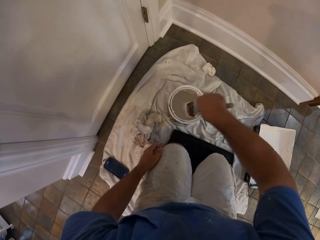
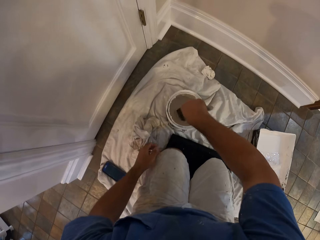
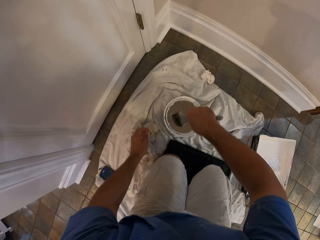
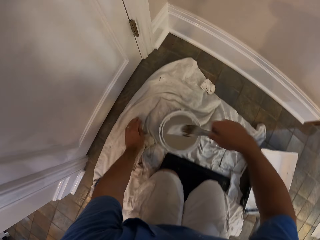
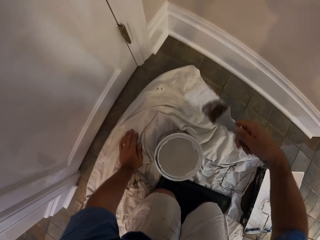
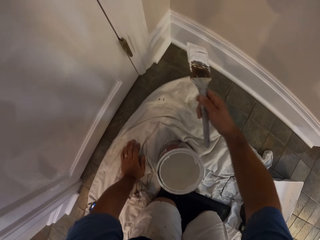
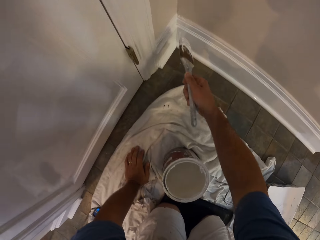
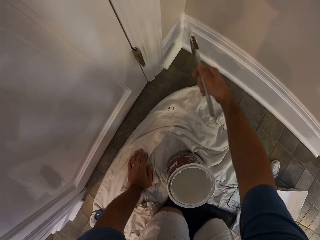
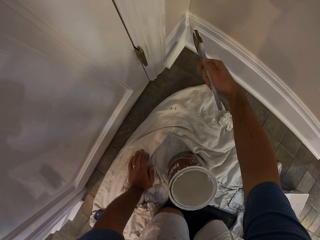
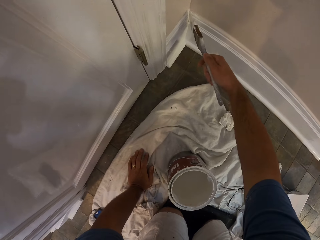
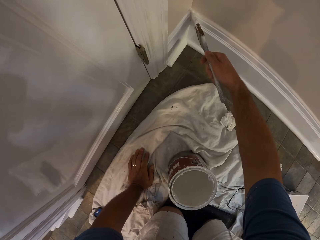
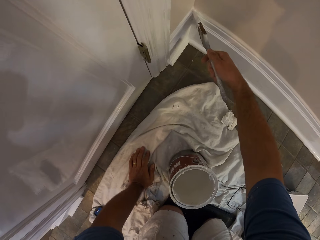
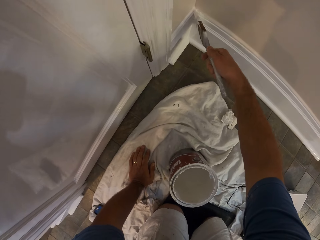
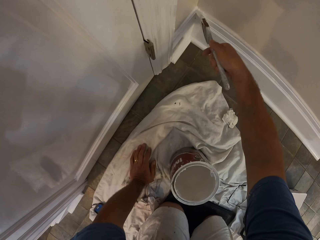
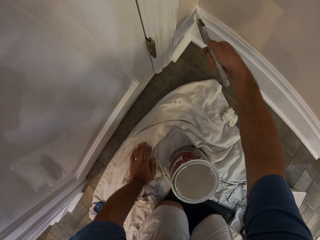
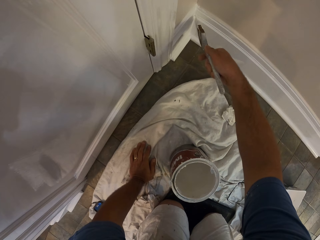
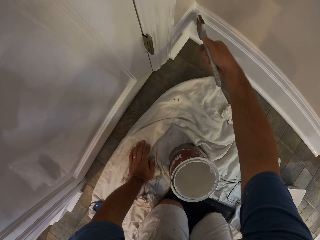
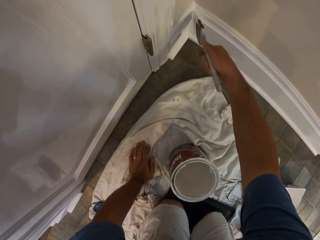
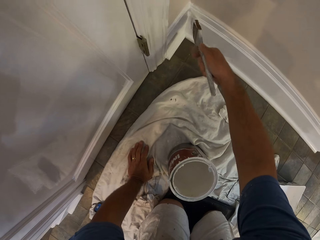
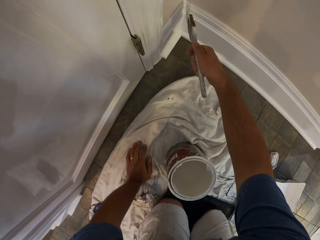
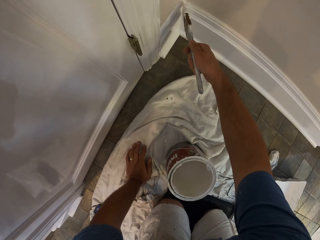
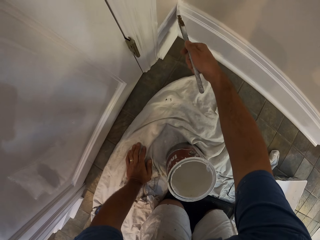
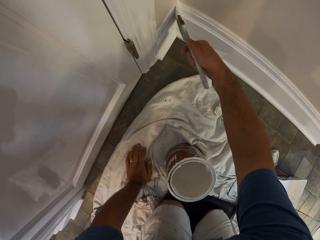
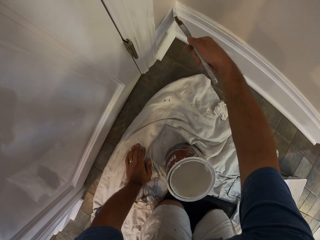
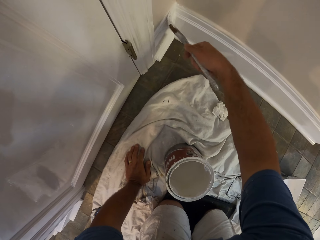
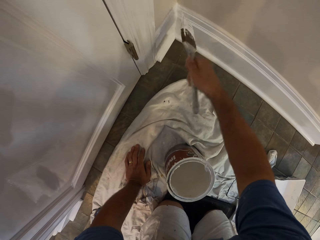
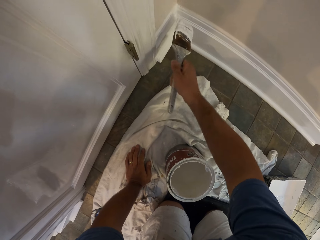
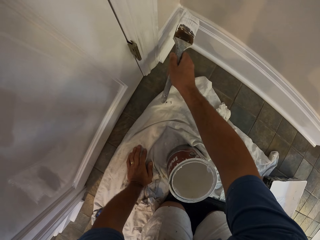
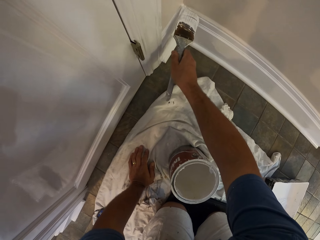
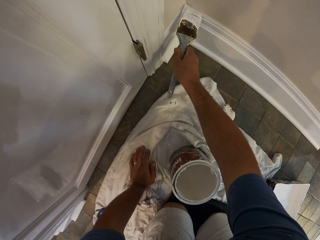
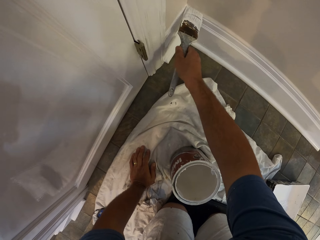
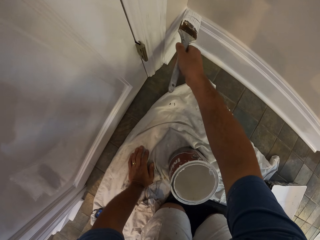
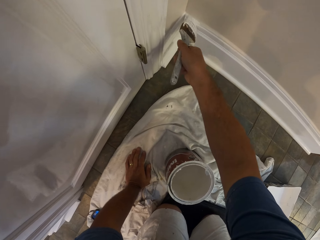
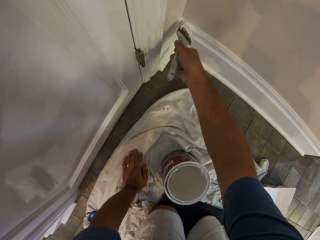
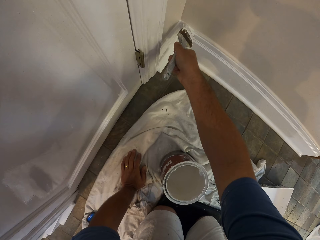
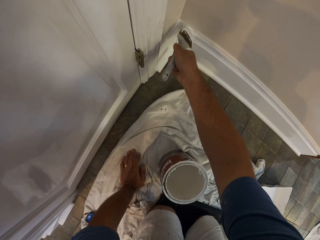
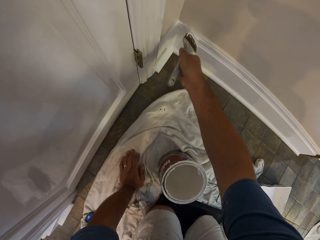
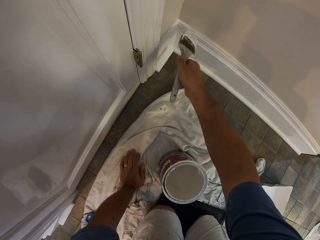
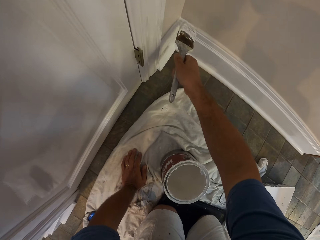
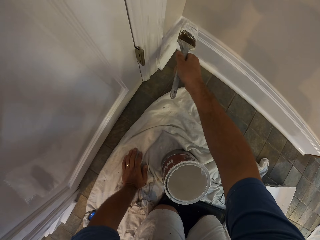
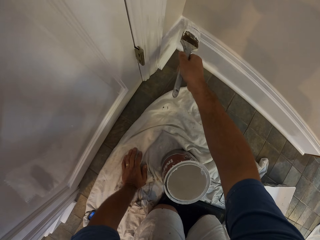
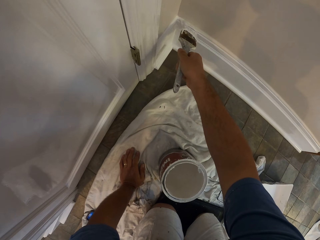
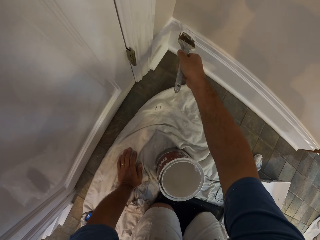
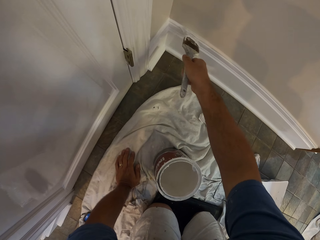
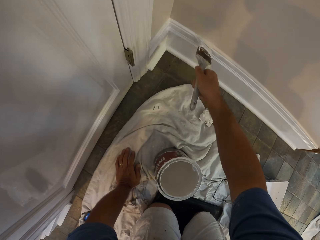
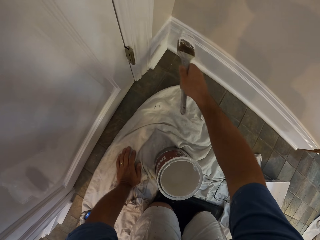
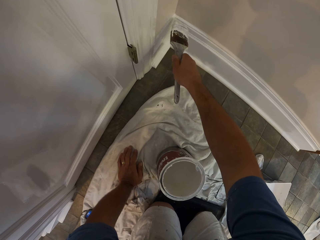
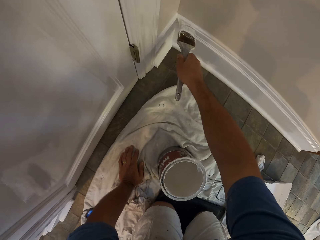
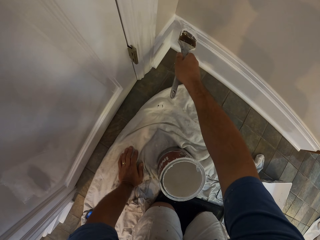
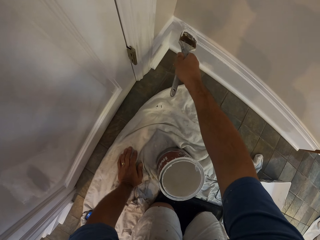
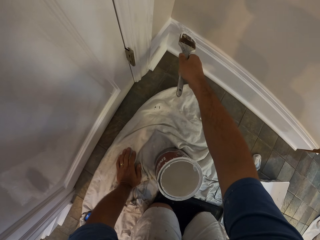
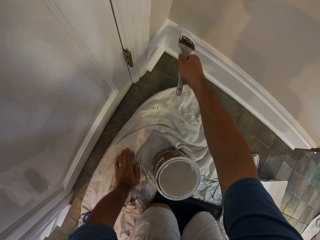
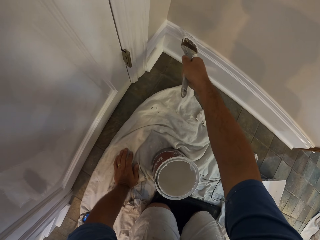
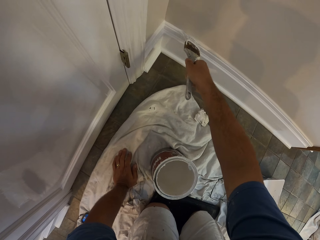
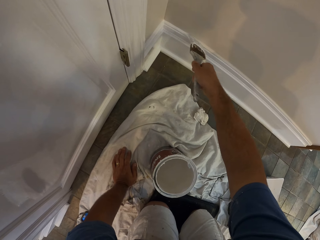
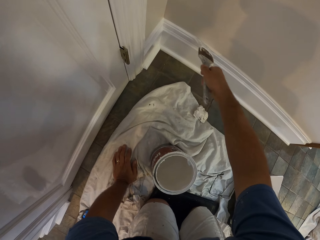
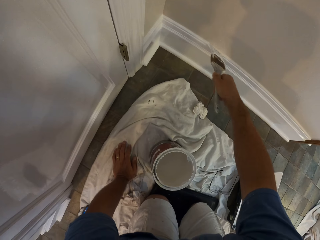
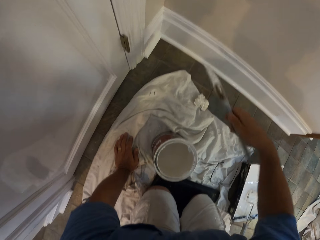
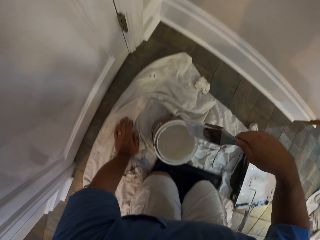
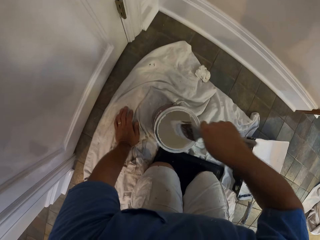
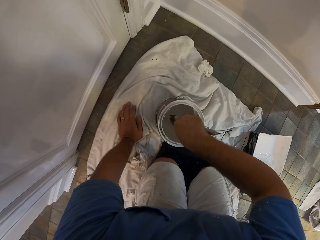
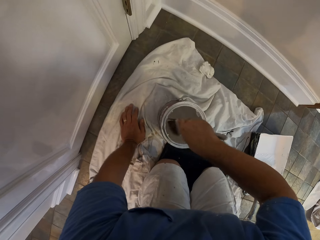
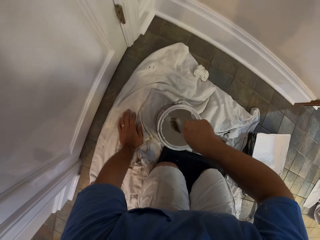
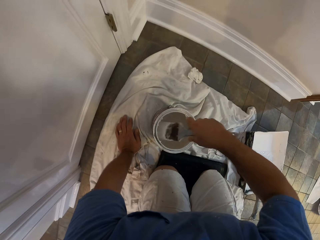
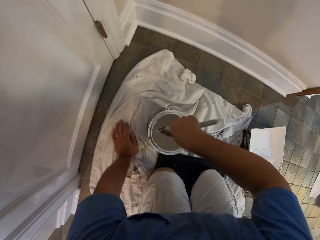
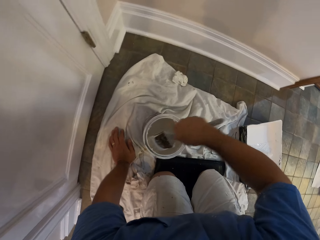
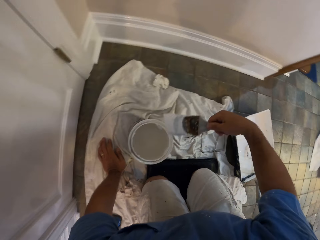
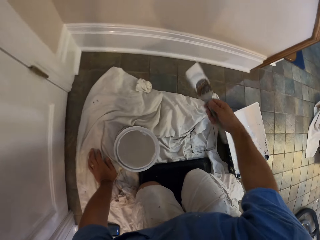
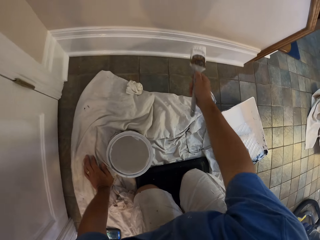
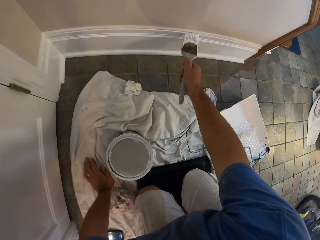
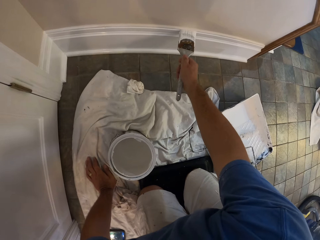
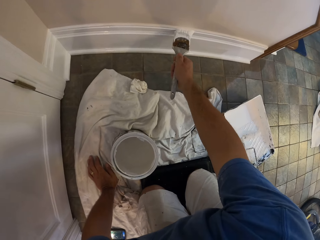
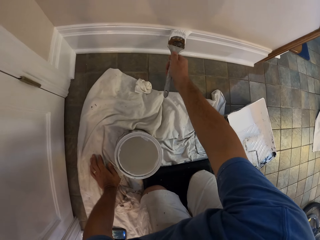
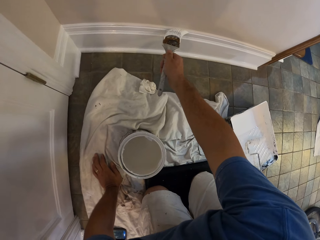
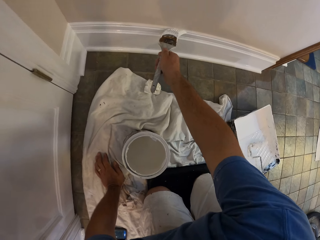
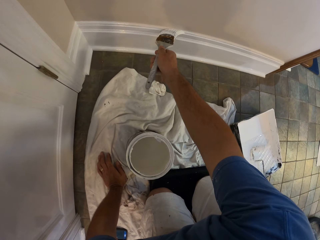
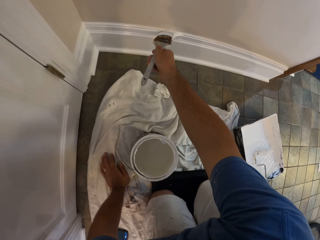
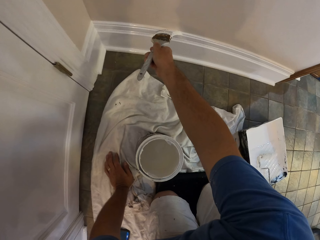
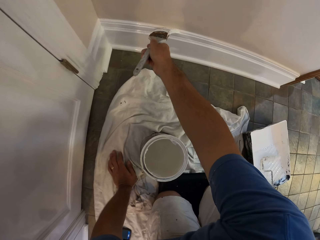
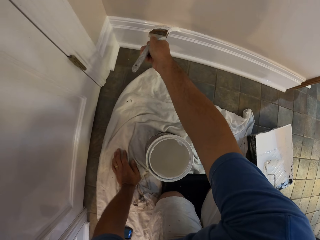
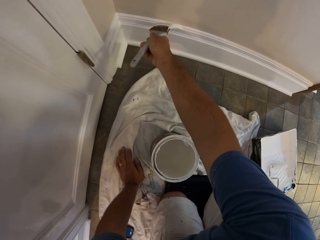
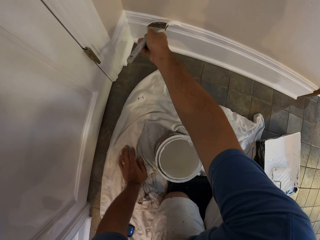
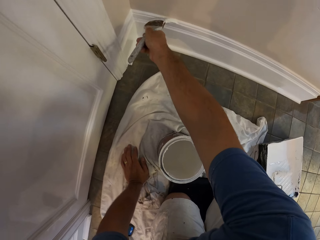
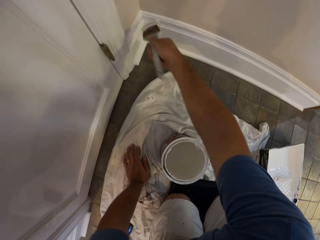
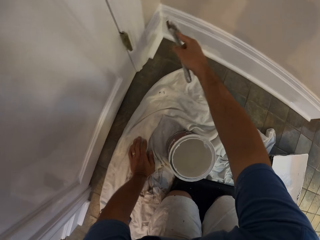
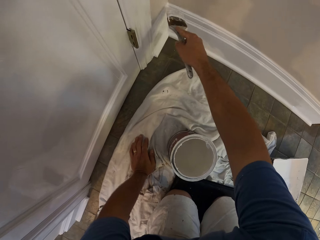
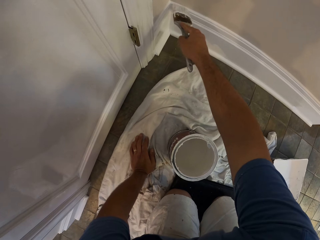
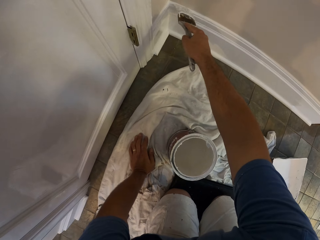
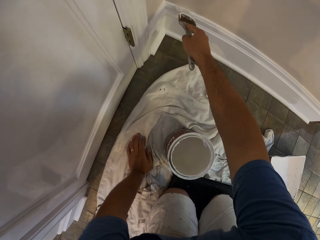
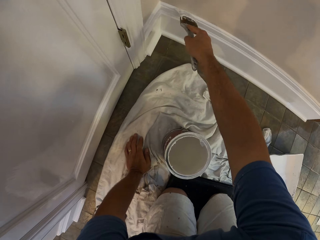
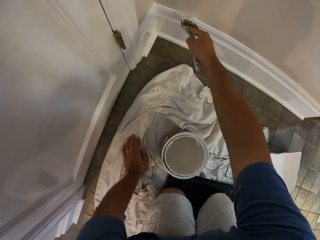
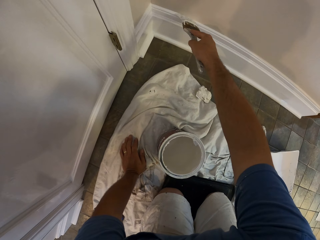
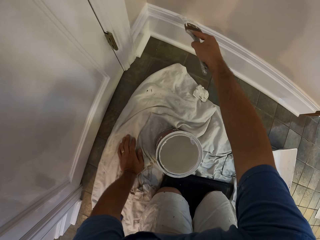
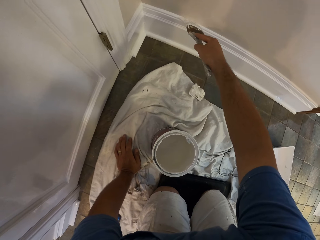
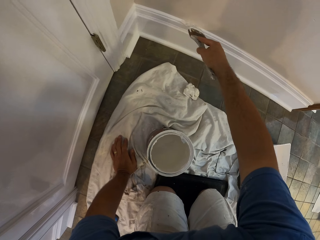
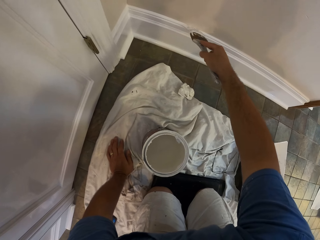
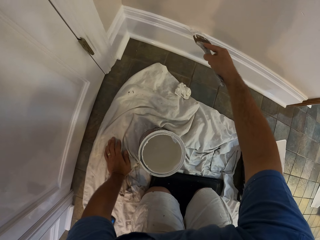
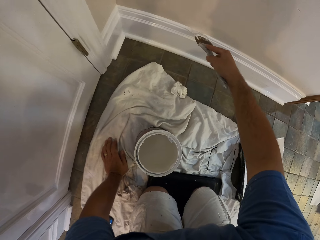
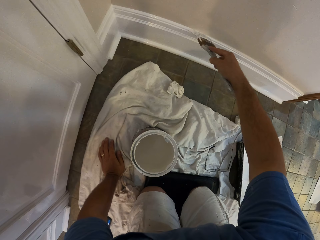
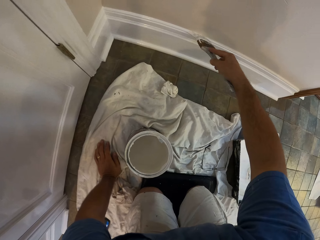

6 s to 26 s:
The camera wearer scoops paint from a paint can with a paint brush. They paint a baseboard with the paint brush. They hold a piece of cloth on the floor. They flip the paint brush on the baseboard. They paint the baseboard with the paint brush. They scoop paint from the paint can with the paint brush. They paint the baseboard with the paint brush.

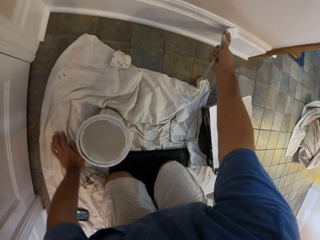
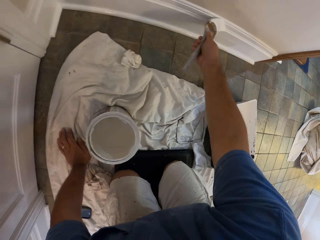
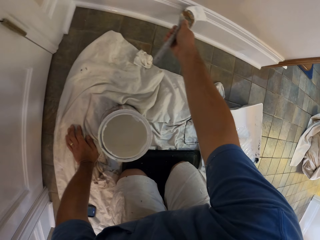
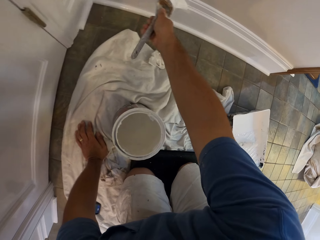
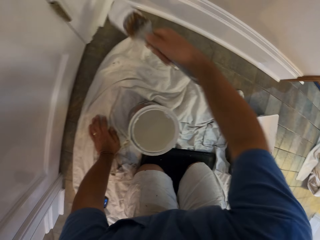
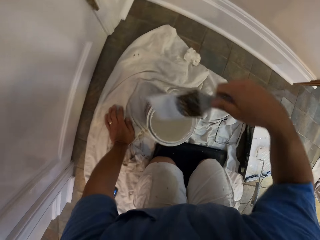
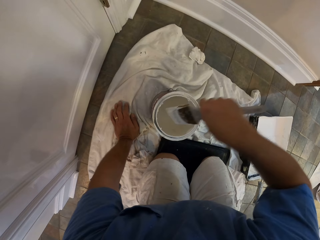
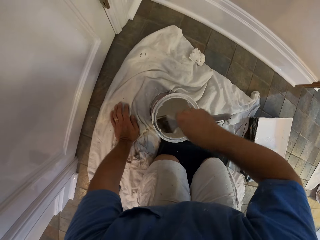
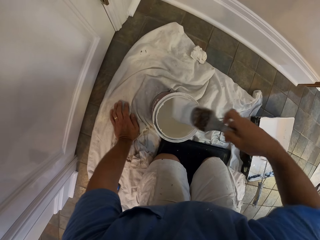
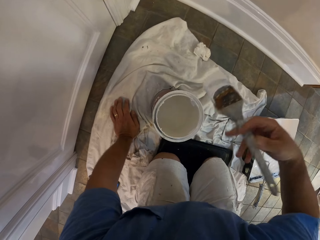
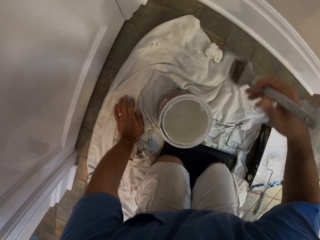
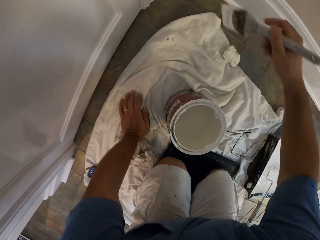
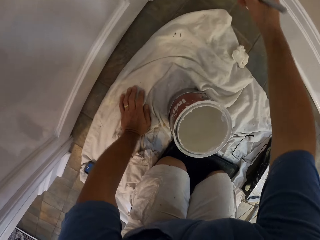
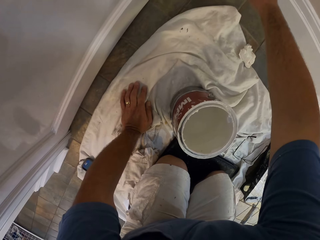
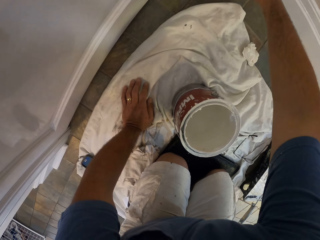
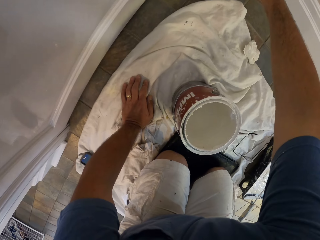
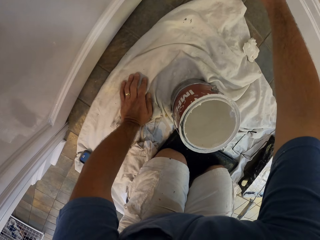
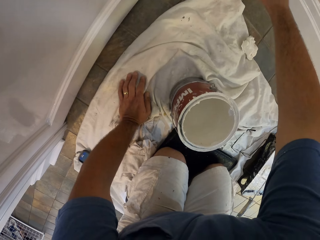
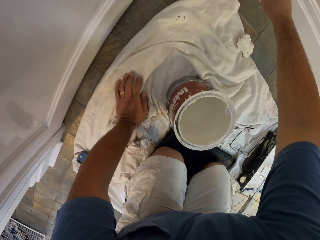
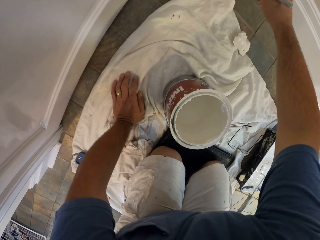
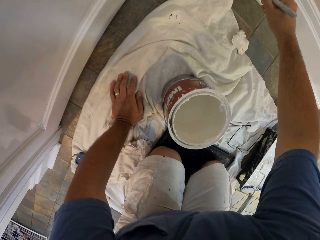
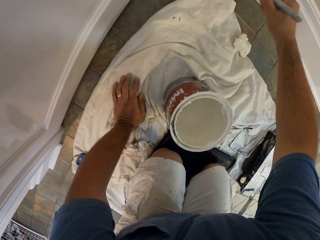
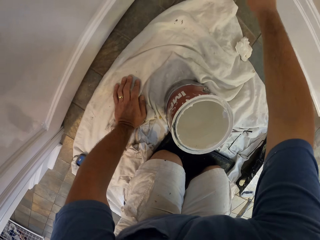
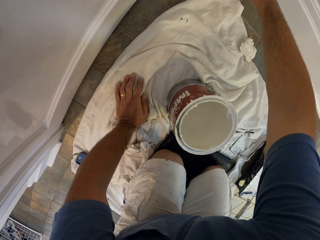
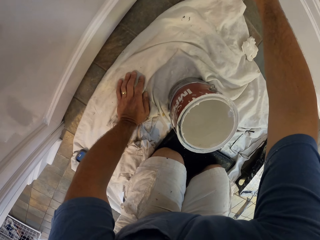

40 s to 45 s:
The camera wearer scoops paint from a paint can with a paint brush. They paint the wall.
